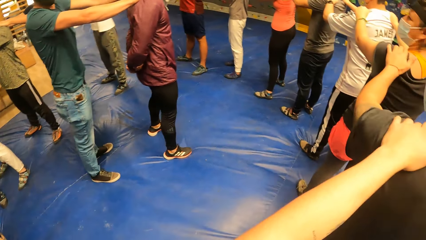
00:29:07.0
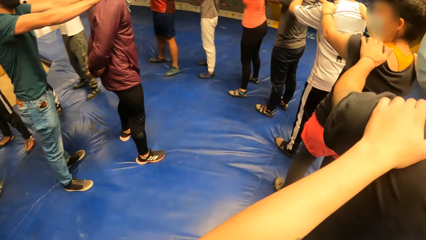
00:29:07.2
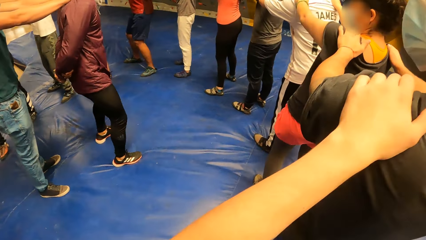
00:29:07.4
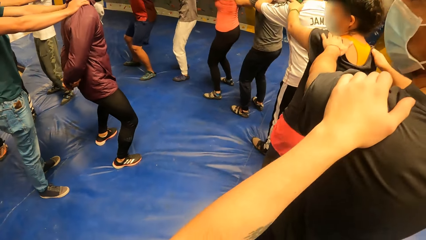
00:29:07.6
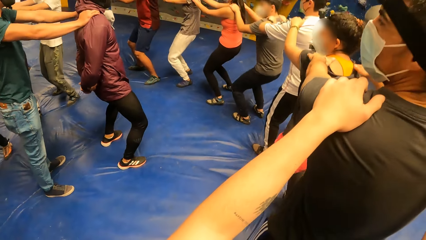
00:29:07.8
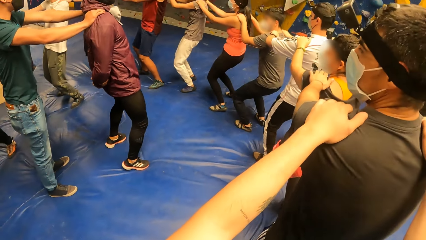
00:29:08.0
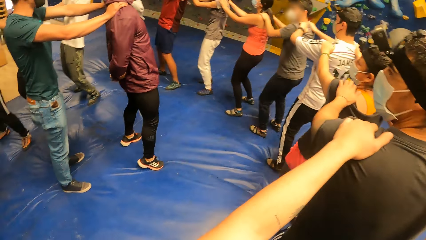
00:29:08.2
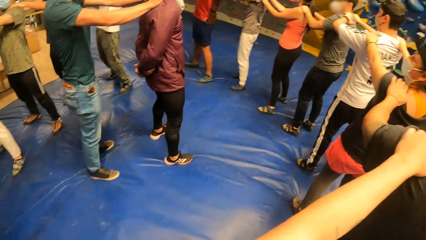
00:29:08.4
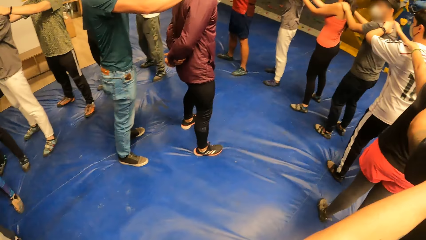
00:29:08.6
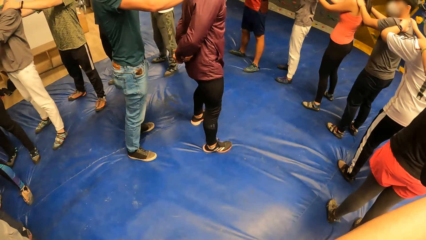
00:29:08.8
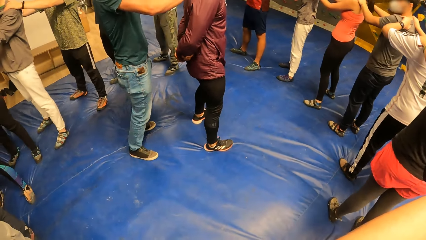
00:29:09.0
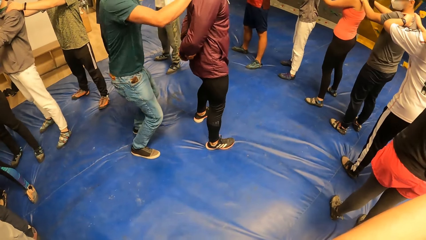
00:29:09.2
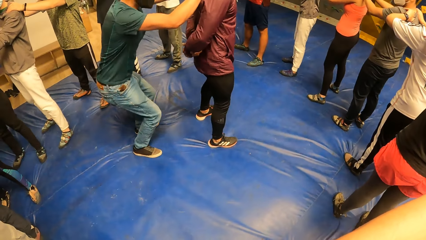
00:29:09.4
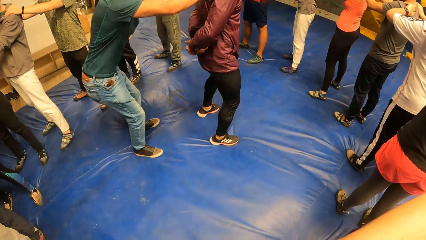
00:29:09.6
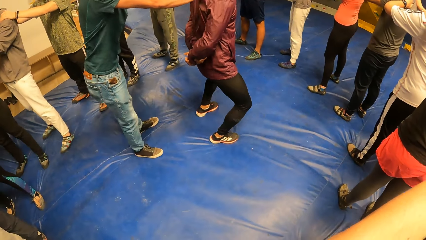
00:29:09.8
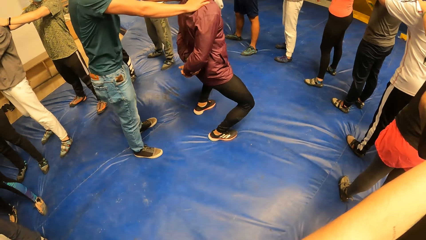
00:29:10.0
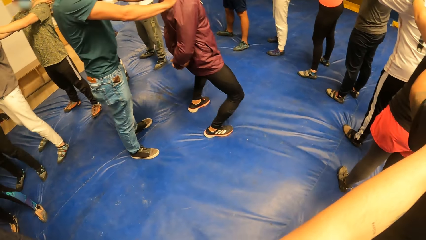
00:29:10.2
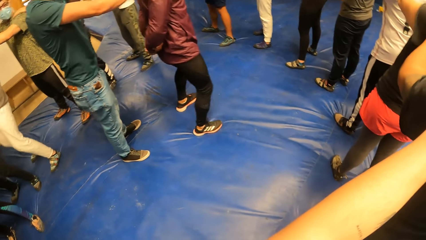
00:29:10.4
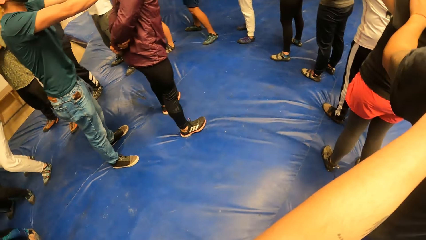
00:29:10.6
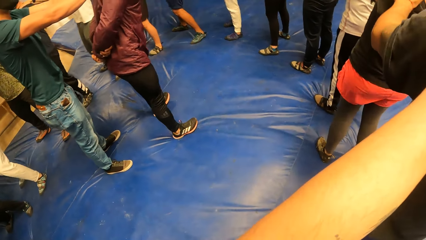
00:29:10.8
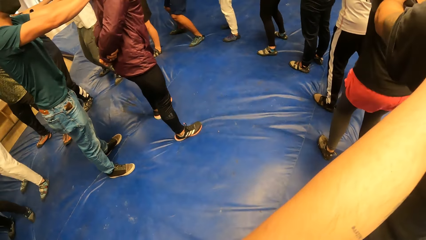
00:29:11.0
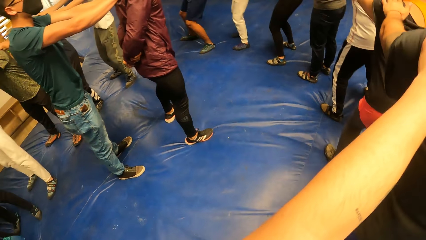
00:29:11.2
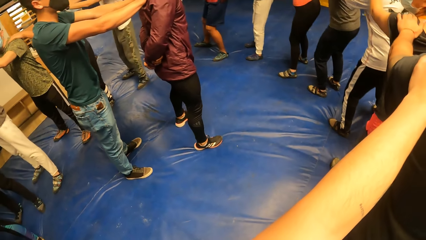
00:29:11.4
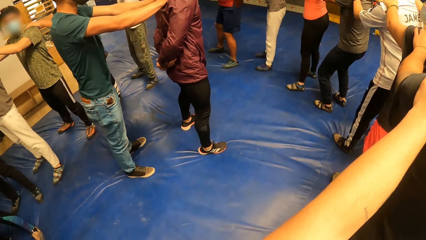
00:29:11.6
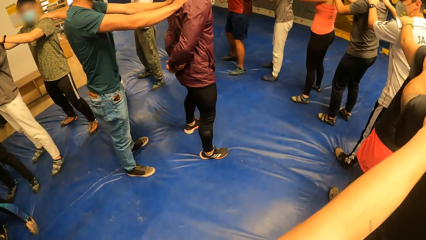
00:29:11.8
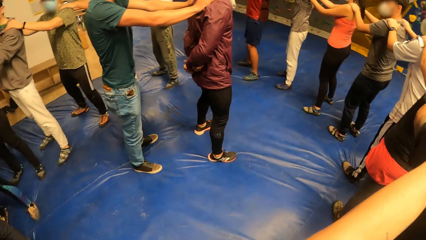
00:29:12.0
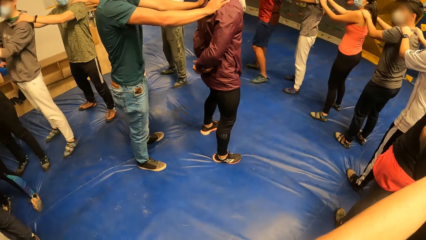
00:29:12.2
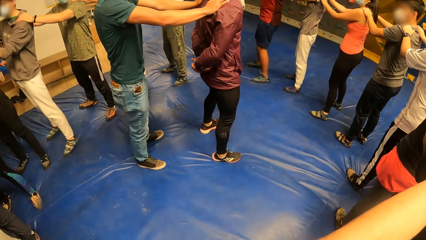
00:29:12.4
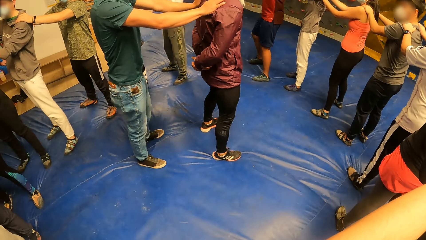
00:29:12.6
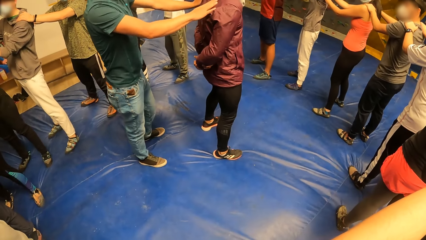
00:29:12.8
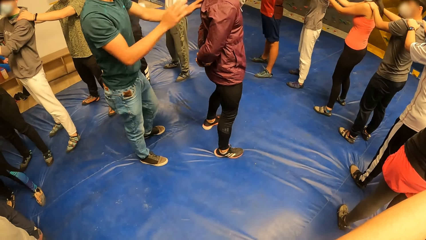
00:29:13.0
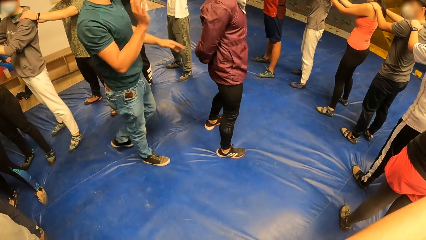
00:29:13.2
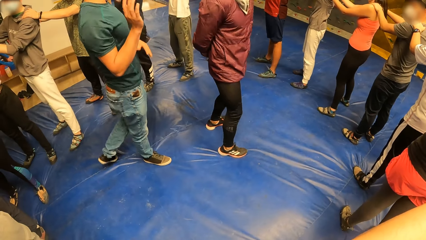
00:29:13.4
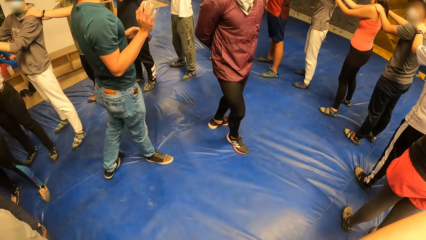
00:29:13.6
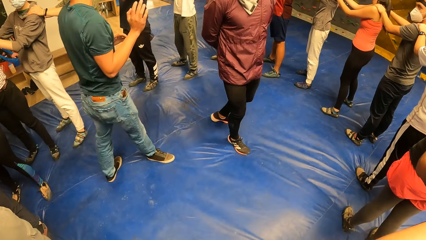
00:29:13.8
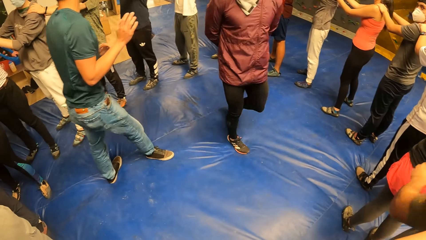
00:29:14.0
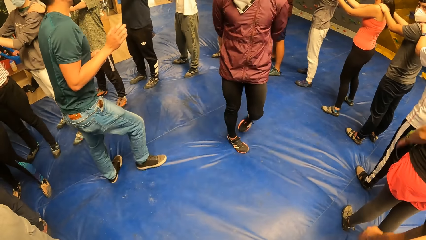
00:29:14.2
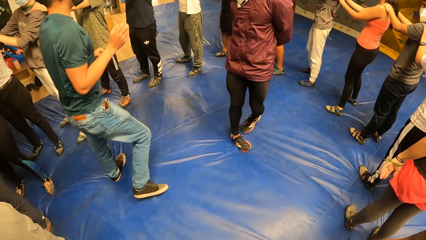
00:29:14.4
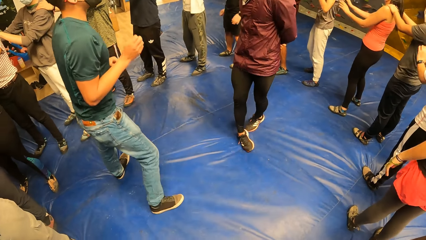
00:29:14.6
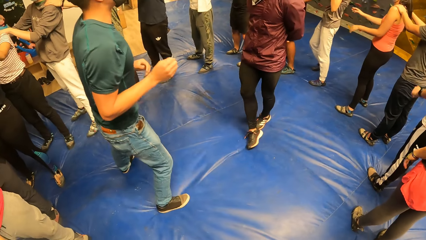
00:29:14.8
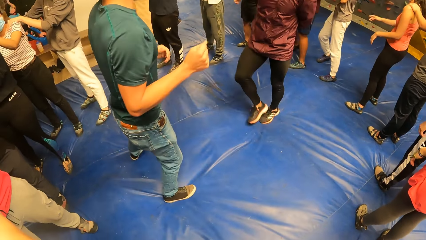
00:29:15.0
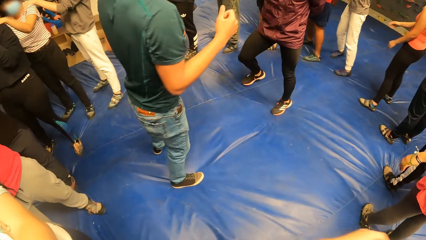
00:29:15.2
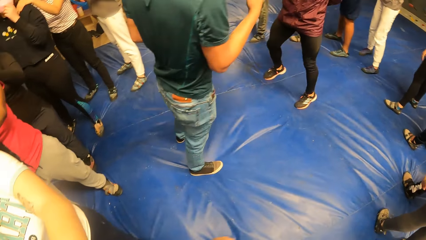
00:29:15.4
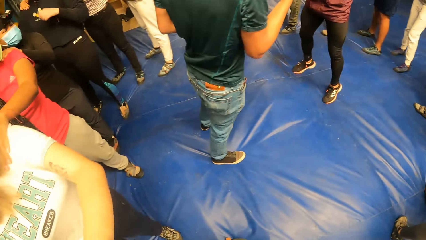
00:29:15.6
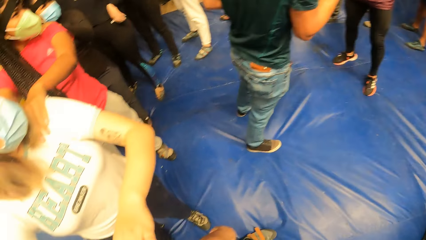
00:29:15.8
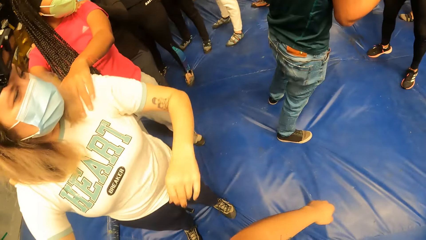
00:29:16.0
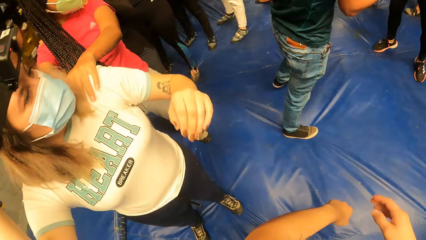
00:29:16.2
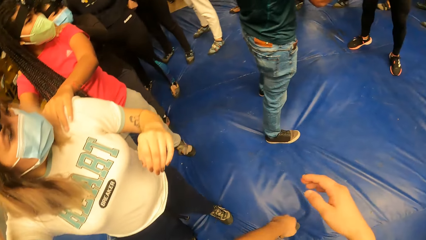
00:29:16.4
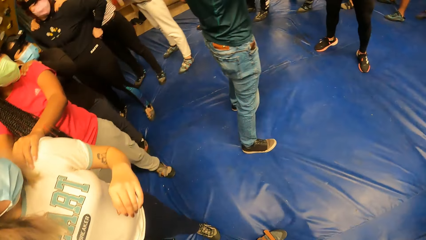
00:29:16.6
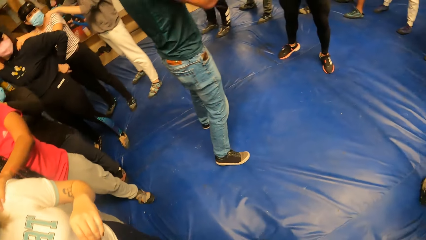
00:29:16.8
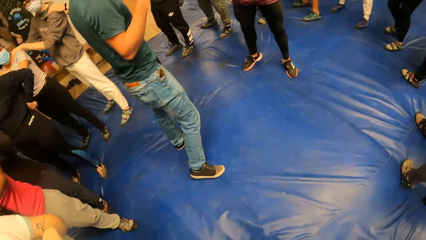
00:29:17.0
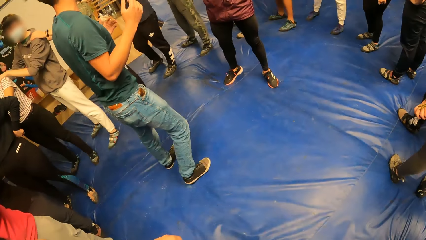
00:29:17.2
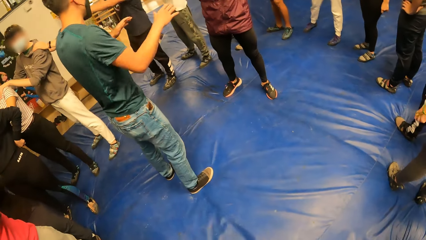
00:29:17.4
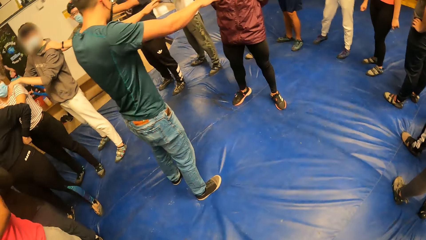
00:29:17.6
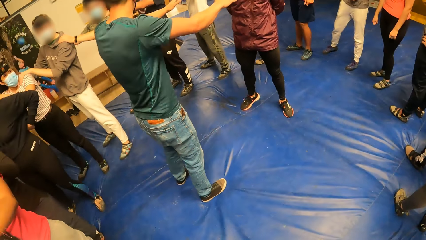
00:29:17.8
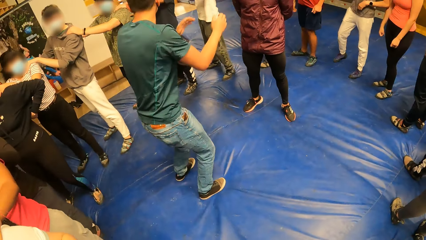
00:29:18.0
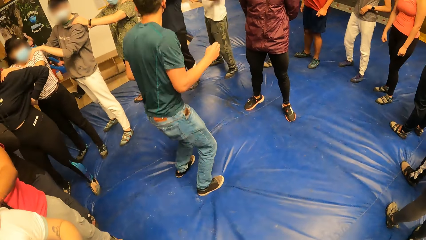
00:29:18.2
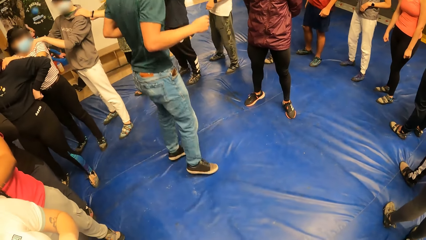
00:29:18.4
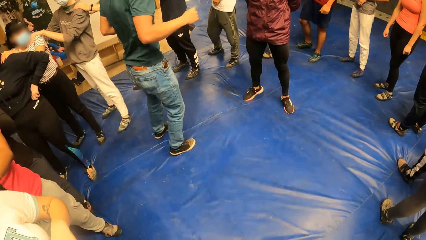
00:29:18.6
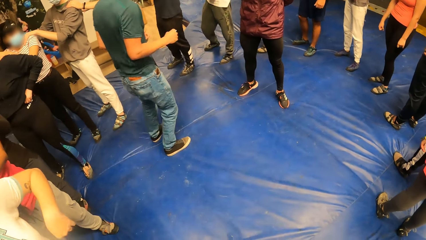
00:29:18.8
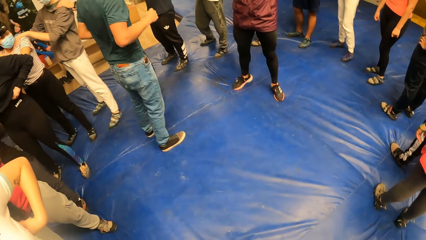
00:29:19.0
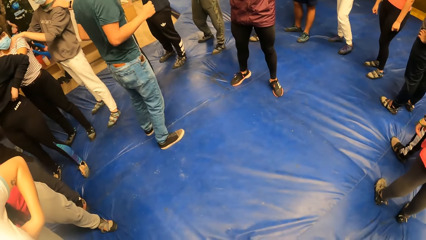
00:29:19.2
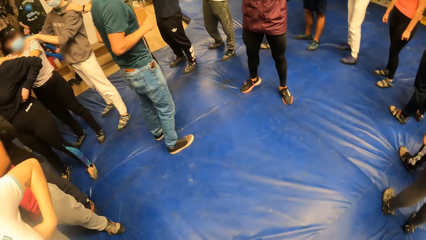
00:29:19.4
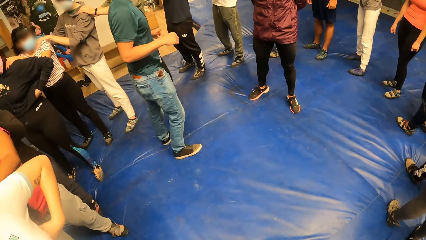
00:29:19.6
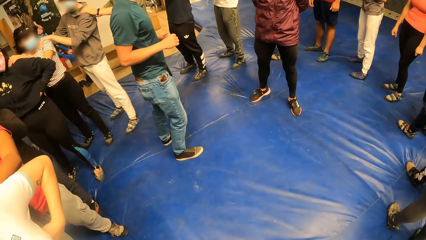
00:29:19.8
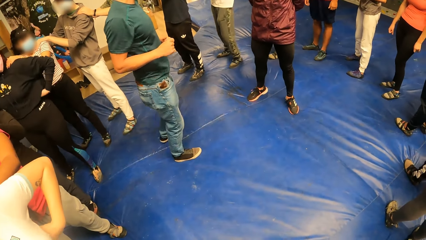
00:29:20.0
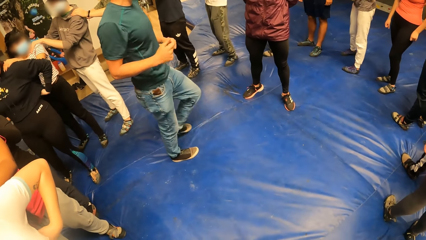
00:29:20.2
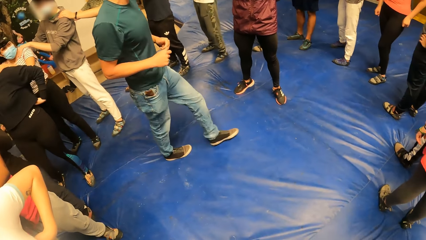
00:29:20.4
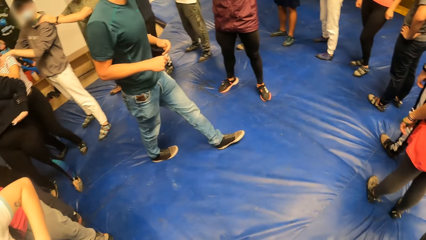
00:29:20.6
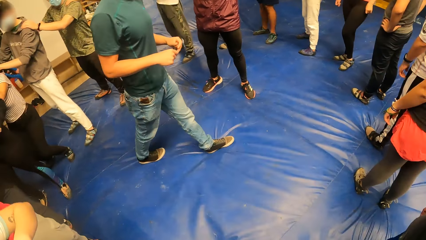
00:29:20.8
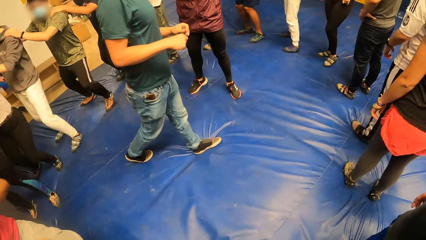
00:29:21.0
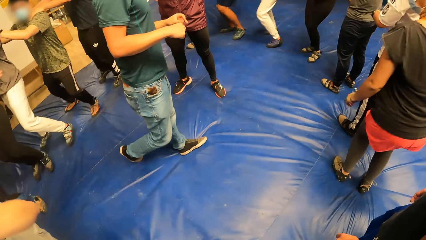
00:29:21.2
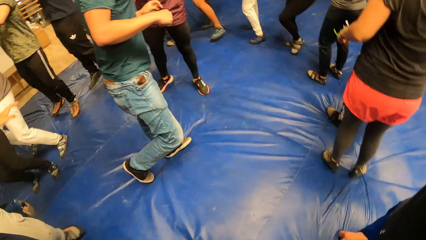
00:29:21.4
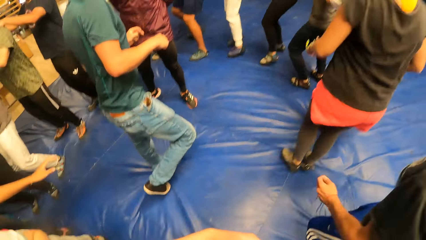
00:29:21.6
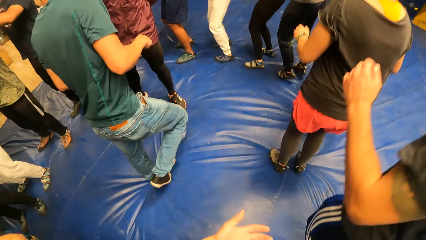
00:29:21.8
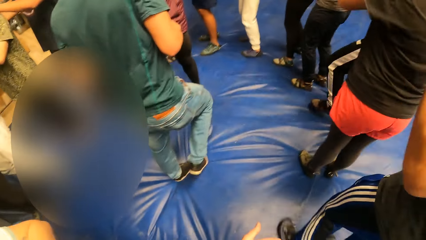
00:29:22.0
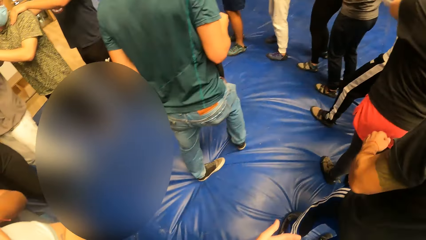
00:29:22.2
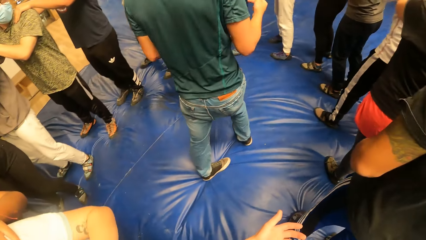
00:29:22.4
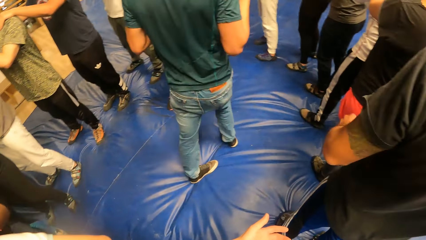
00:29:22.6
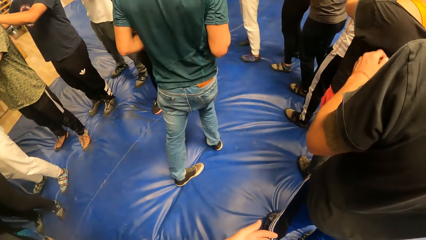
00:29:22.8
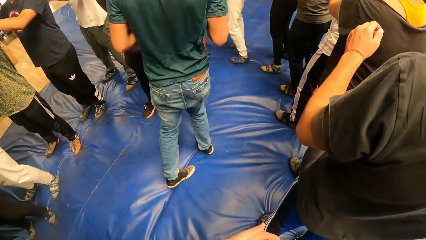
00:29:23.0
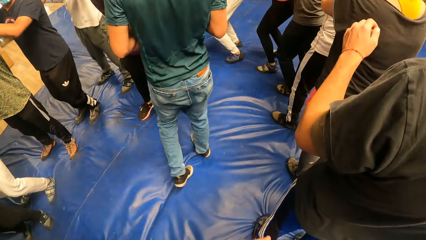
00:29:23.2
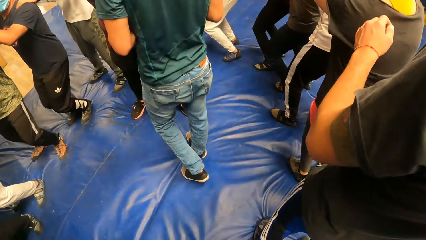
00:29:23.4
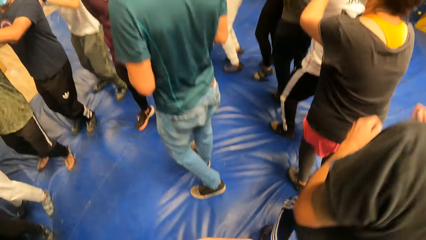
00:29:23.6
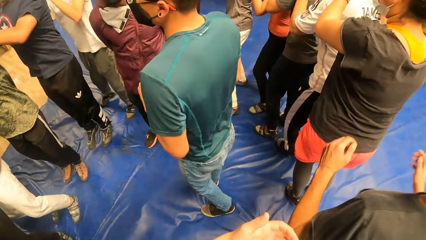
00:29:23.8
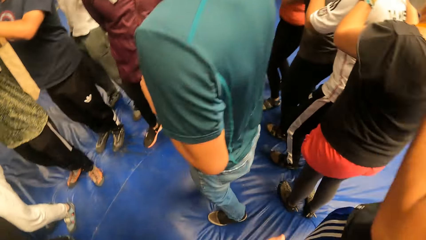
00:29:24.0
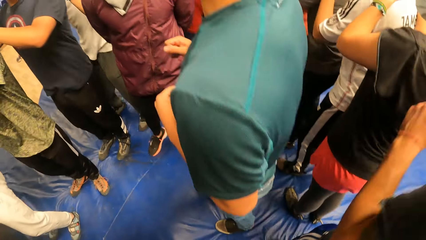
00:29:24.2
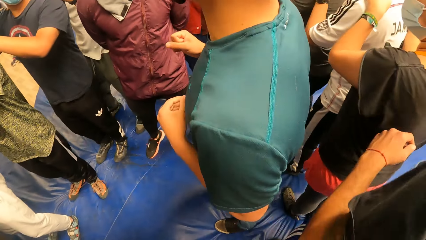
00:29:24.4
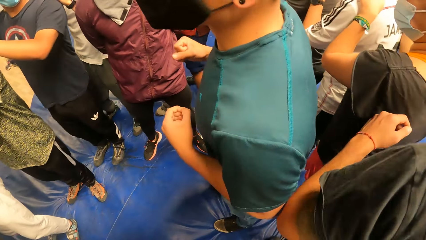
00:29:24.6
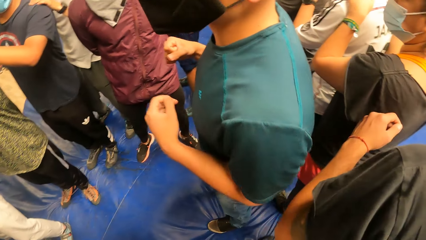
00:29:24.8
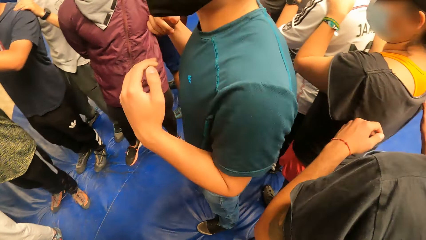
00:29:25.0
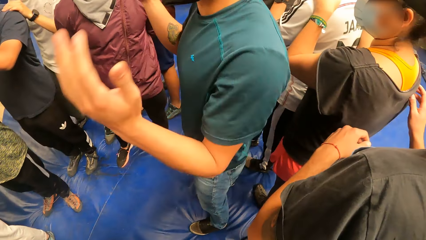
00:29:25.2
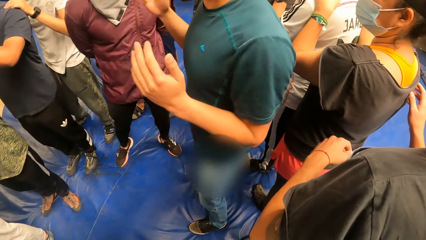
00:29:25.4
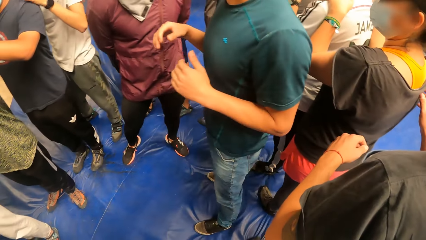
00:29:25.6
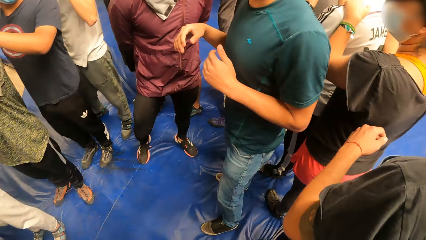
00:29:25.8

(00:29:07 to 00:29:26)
A man jumps on the exercise mat. The camera wearer bends along the line. Another man jumps on the exercise mat. The camera wearer jumps on the exercise mat. They look at another man as he explains something. The first man walks around the room, jumps on the exercise mat and walks around the room. The camera wearer jumps along the line.
